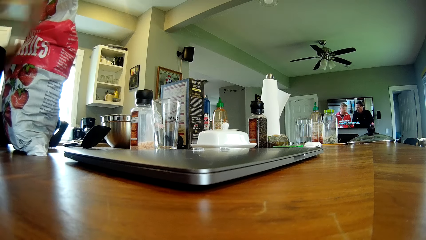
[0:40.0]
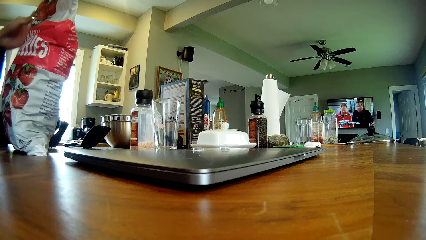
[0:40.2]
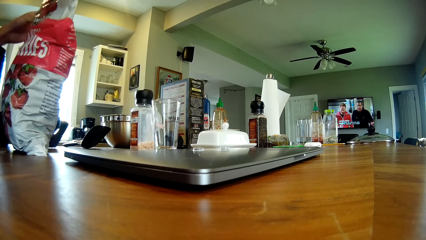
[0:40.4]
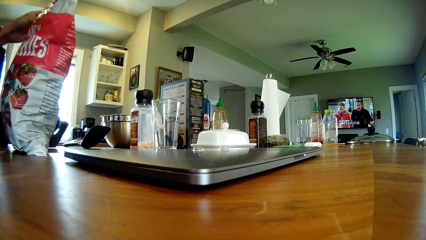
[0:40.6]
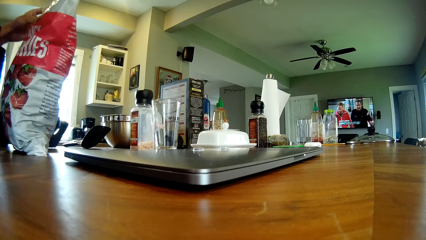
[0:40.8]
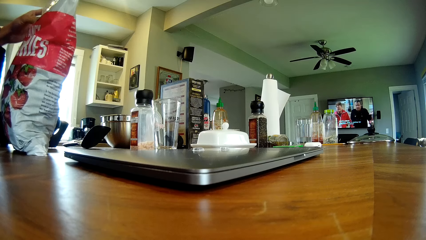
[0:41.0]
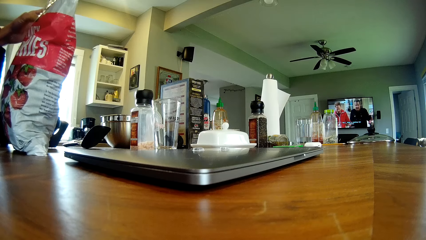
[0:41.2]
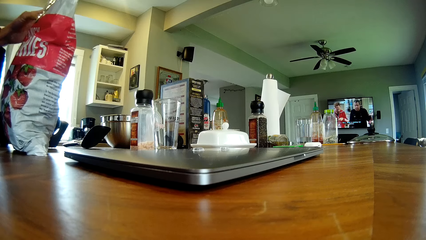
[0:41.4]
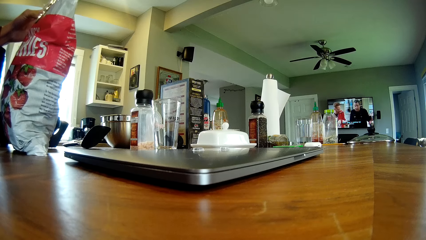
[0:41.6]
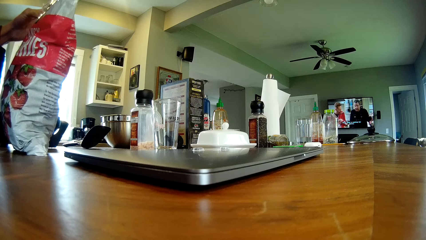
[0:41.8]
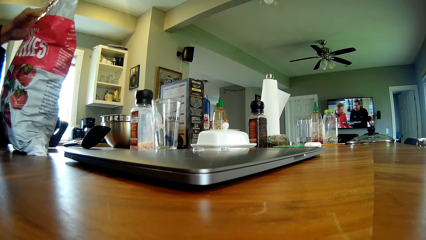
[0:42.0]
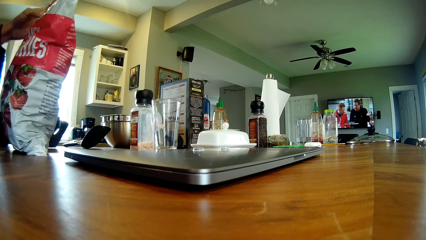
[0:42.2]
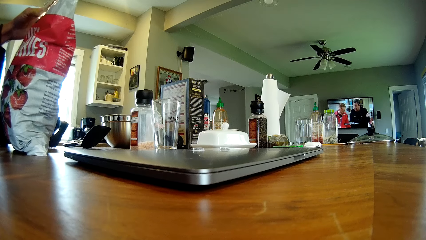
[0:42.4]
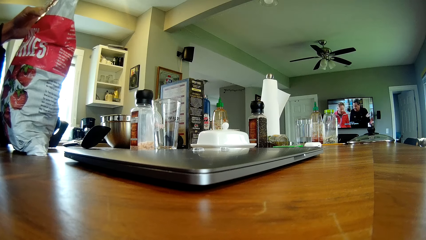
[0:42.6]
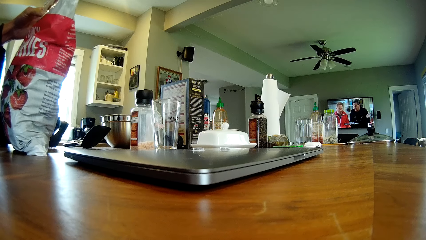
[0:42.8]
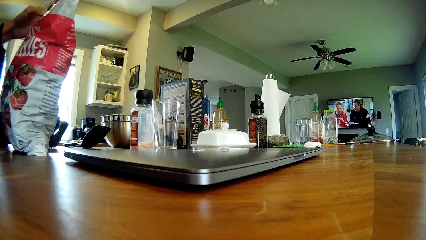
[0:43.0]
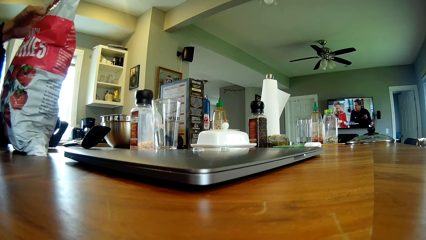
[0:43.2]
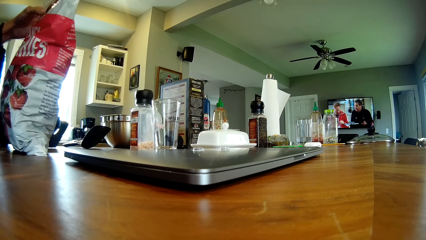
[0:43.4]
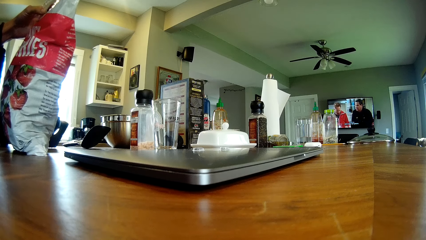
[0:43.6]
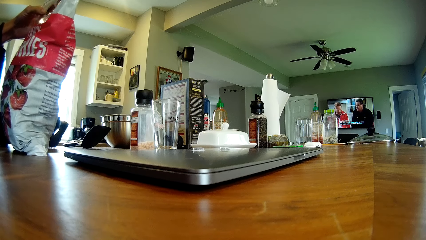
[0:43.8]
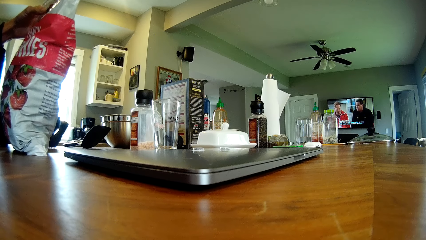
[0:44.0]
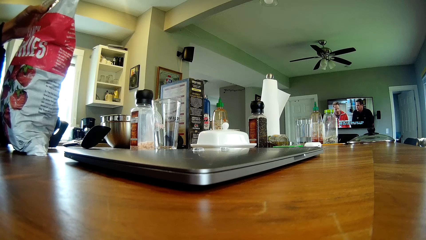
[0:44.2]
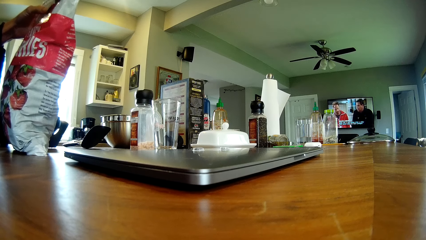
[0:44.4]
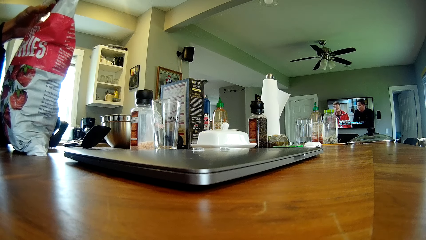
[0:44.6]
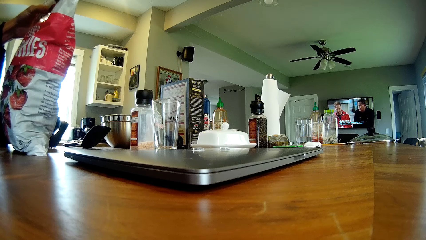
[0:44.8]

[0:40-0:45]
The man drops the cup on the table and closes the plastic bag with both hands.

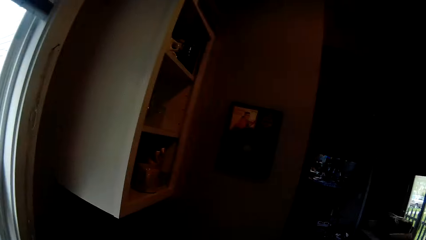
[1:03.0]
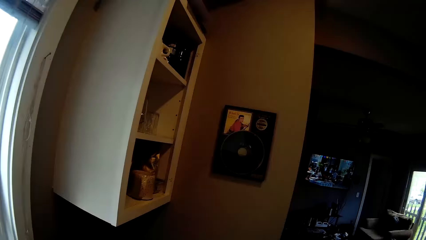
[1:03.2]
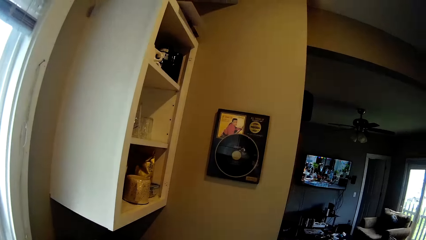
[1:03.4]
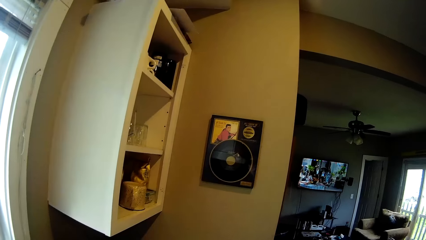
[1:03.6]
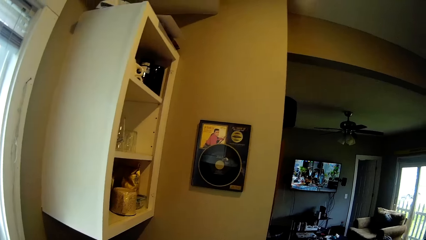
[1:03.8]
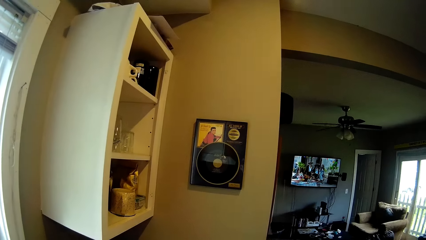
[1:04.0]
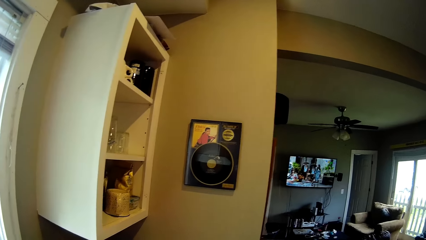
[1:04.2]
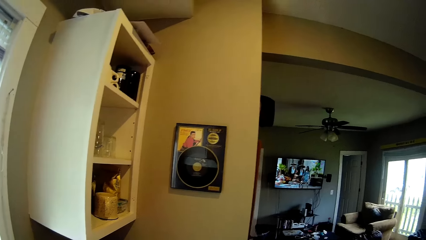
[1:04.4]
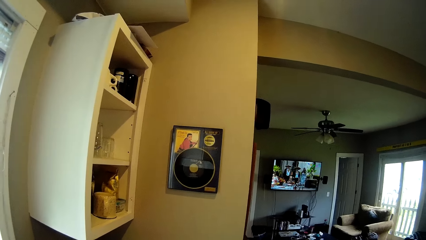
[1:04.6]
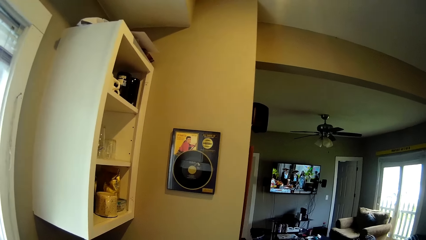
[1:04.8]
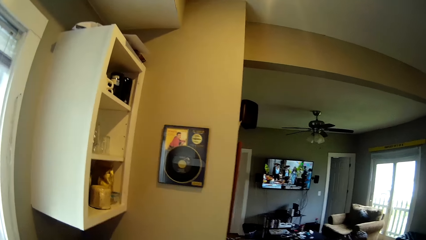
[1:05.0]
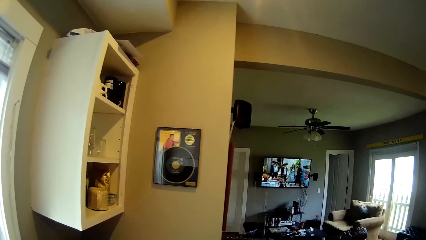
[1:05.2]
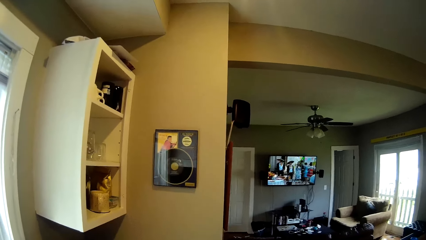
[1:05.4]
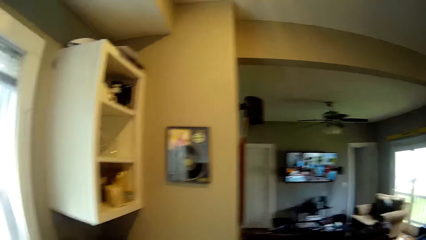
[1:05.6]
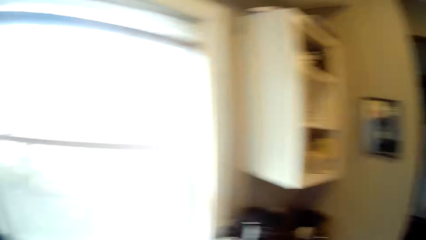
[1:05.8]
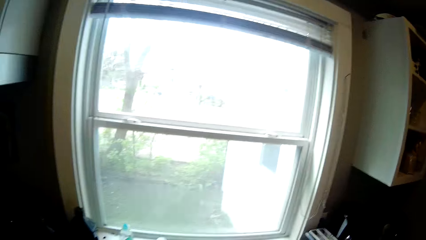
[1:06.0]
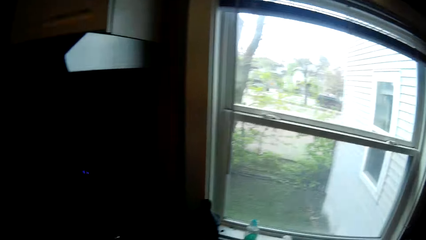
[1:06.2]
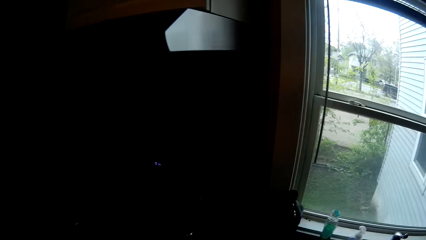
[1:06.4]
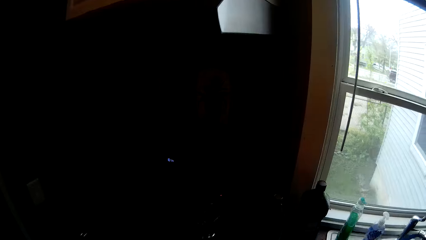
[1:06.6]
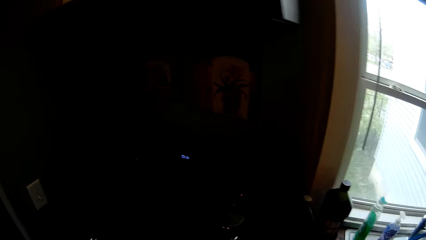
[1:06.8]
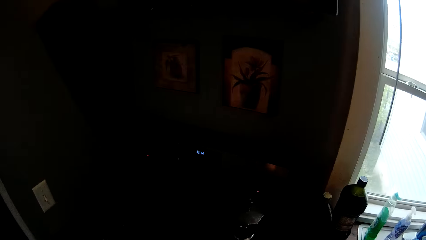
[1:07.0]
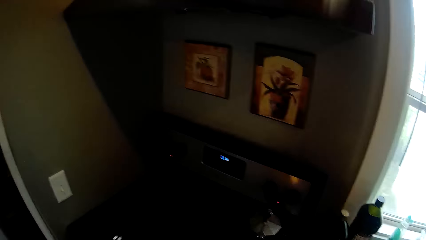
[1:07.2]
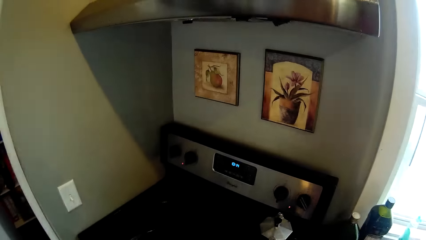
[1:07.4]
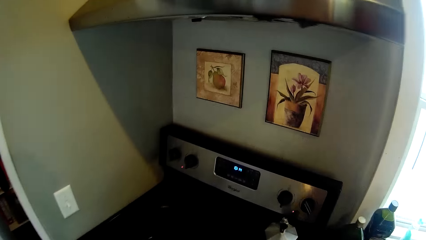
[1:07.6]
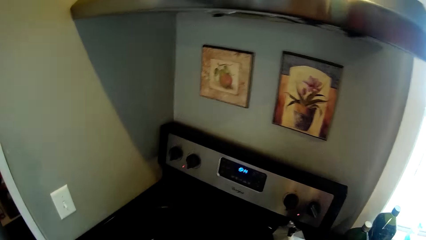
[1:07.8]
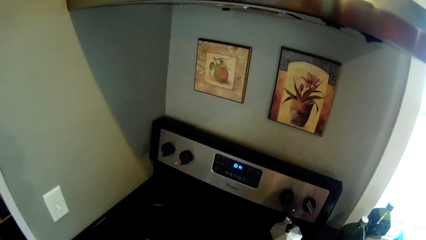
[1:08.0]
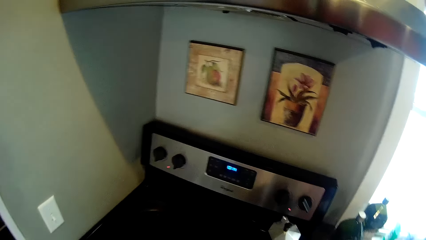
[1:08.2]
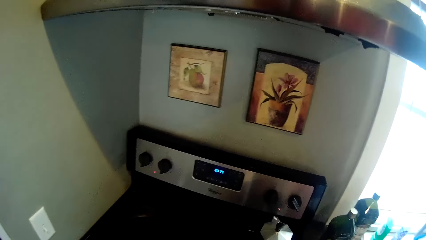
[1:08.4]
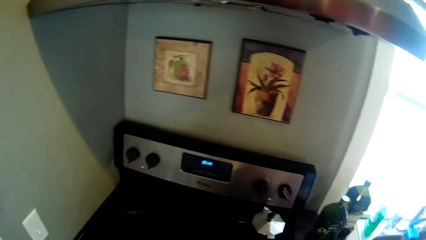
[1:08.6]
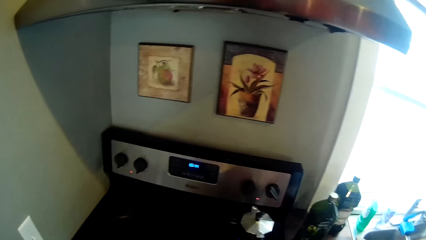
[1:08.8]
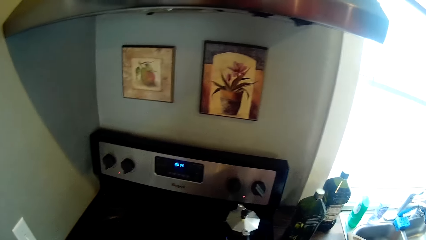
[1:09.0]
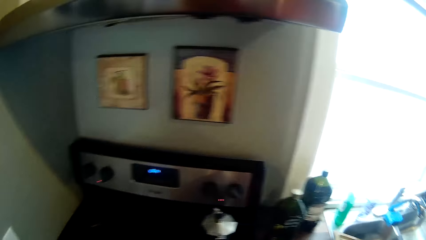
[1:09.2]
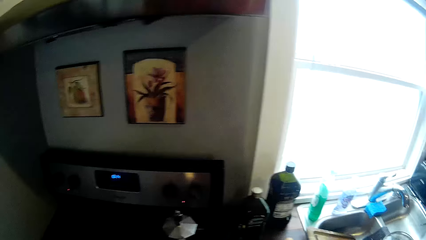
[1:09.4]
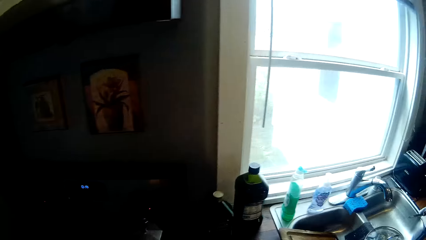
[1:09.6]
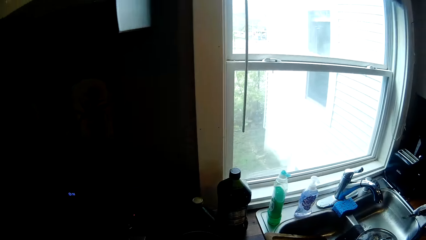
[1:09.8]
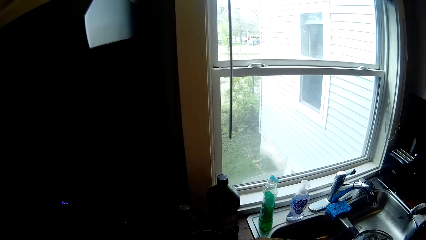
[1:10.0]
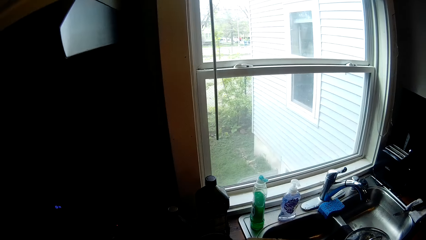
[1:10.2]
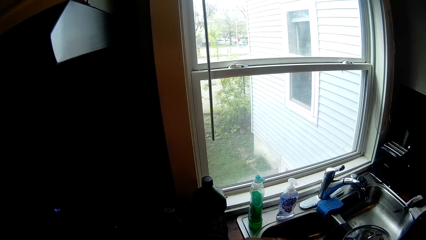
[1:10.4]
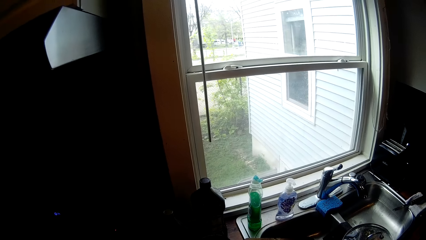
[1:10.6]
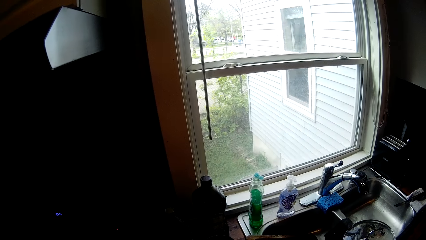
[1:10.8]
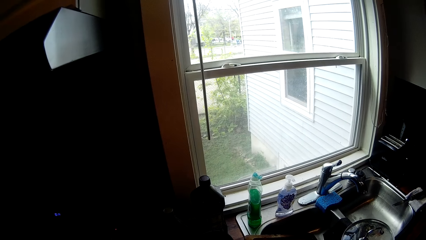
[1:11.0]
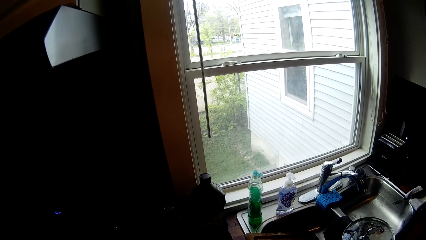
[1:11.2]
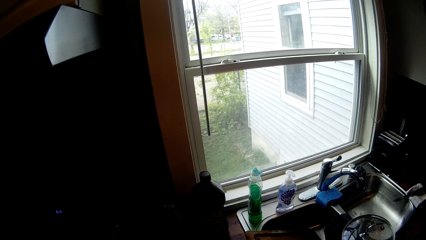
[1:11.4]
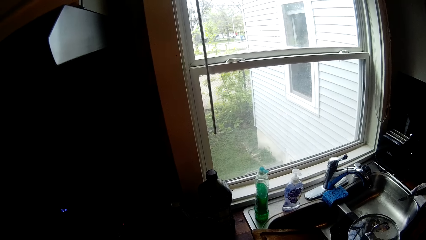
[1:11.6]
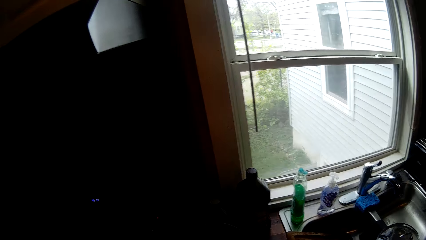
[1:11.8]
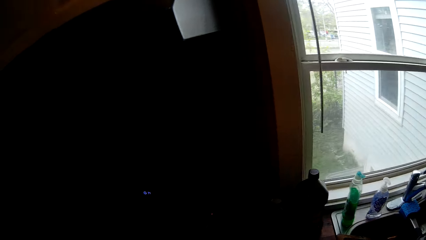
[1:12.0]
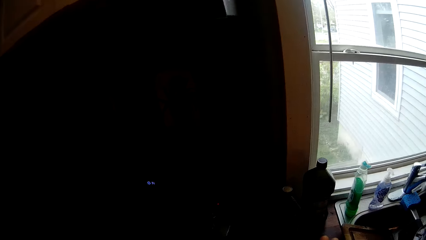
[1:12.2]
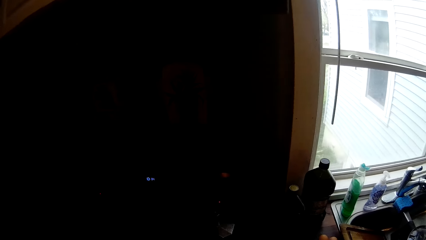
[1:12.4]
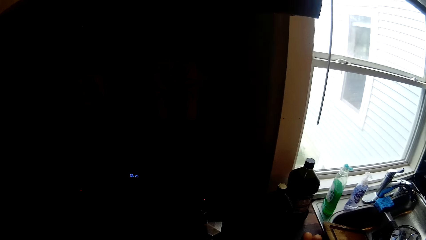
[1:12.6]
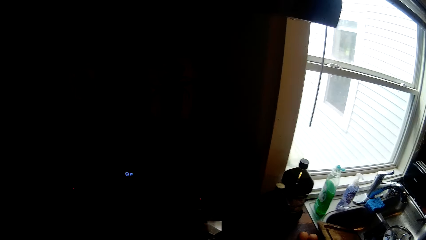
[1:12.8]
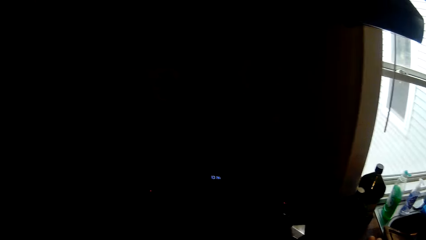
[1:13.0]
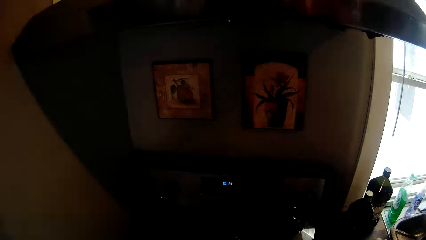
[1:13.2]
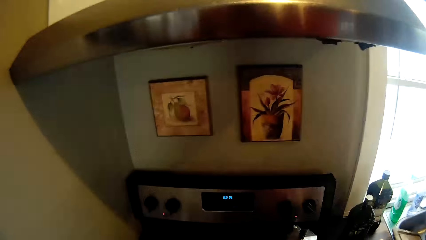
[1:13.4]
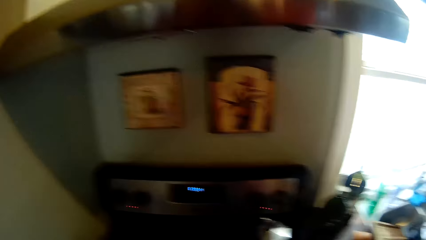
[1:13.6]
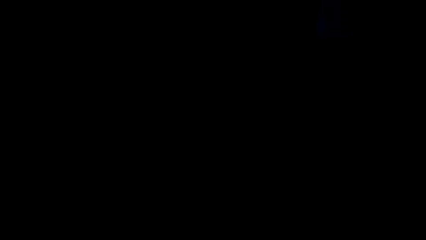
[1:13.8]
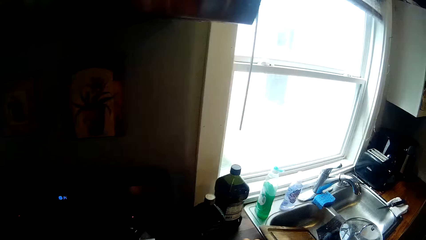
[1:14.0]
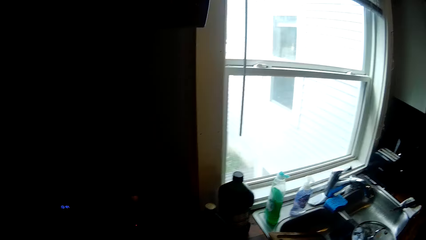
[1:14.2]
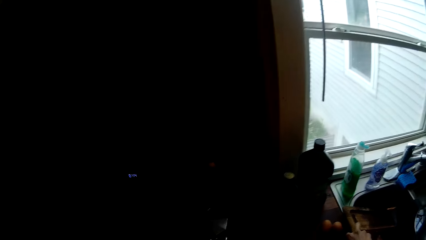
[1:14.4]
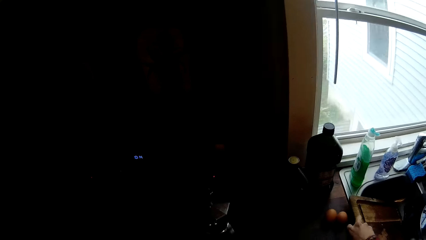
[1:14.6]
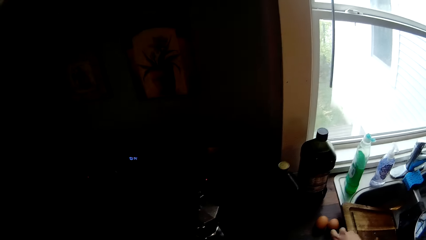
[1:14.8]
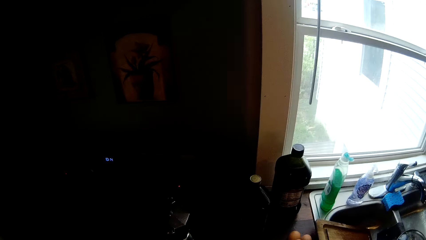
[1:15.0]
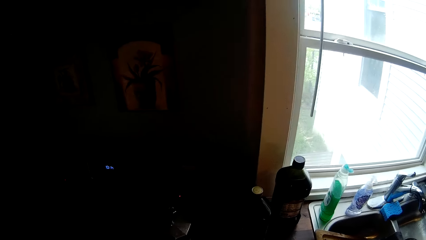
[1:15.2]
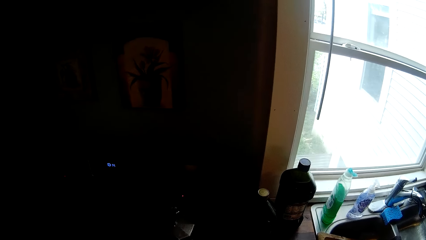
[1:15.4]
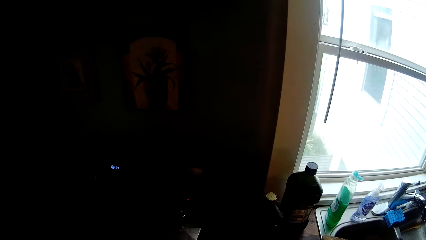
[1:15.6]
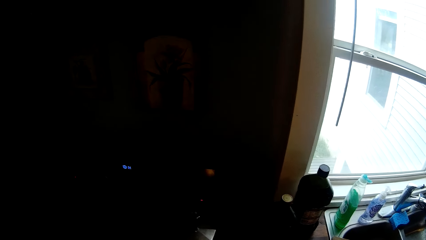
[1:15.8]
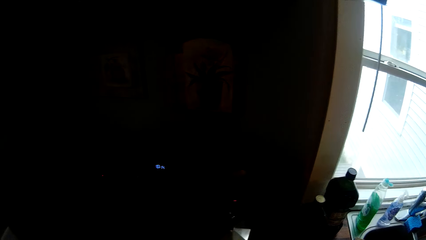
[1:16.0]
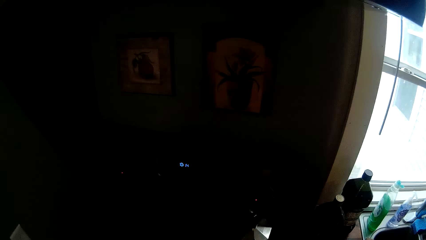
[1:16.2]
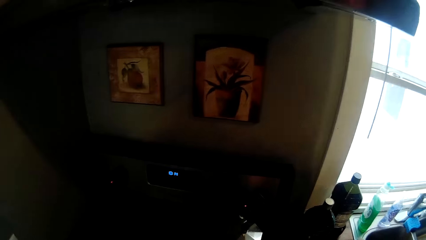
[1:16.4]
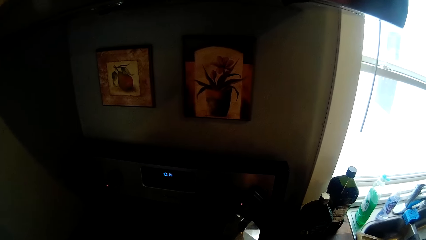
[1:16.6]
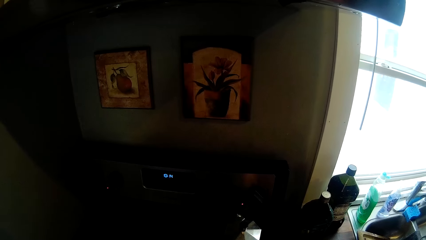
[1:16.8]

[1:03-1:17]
The camera wearer turns off the tap. They stir a fry pan with a spoon.
